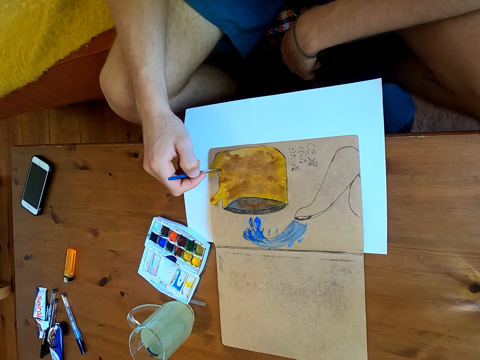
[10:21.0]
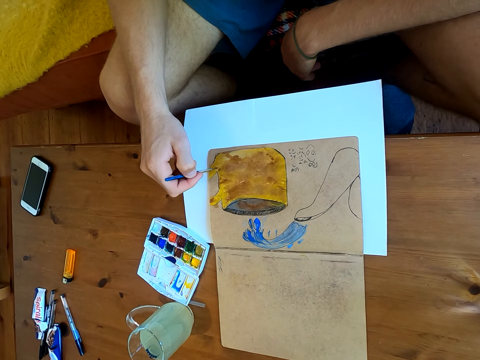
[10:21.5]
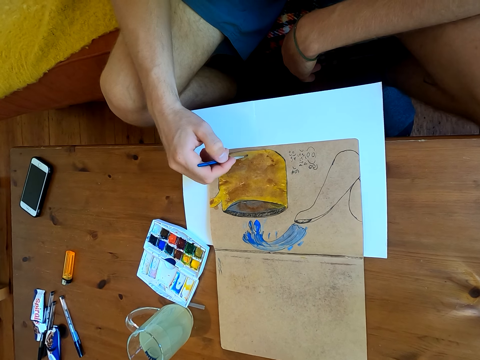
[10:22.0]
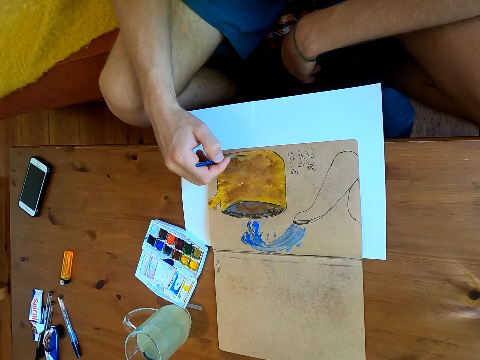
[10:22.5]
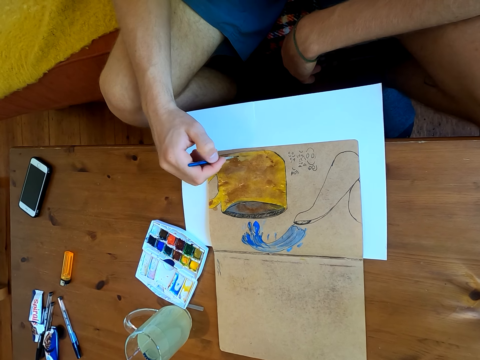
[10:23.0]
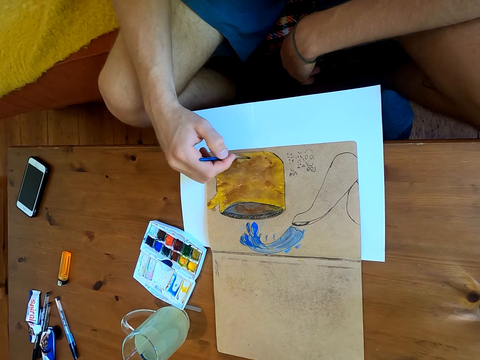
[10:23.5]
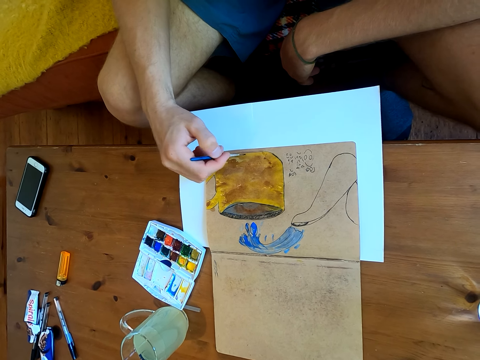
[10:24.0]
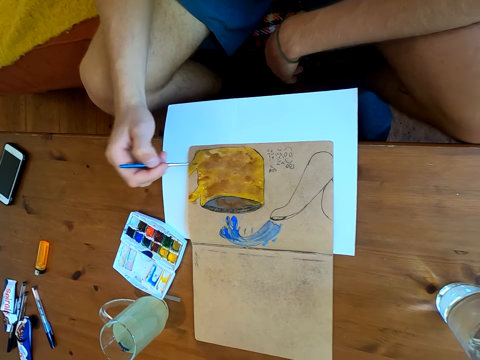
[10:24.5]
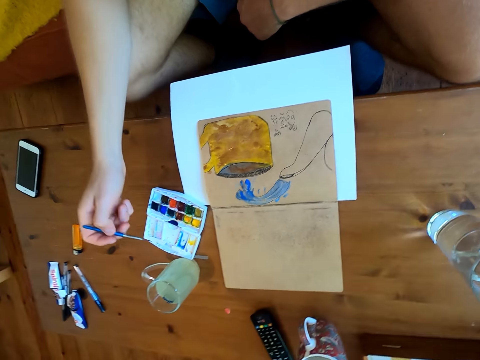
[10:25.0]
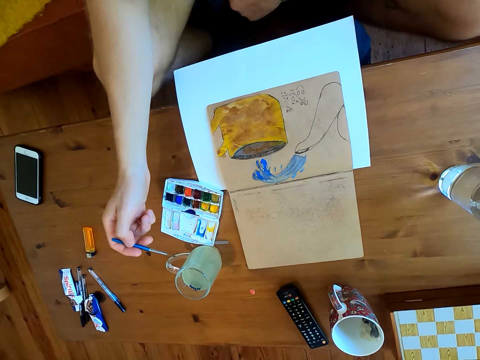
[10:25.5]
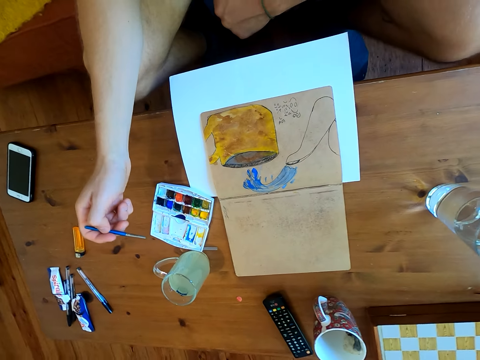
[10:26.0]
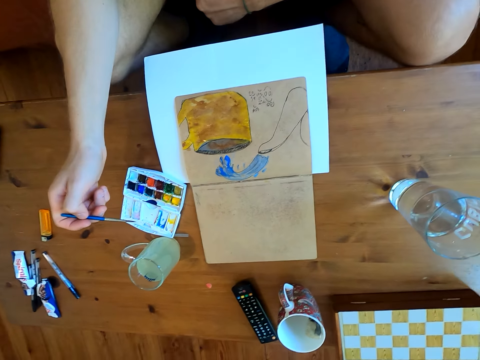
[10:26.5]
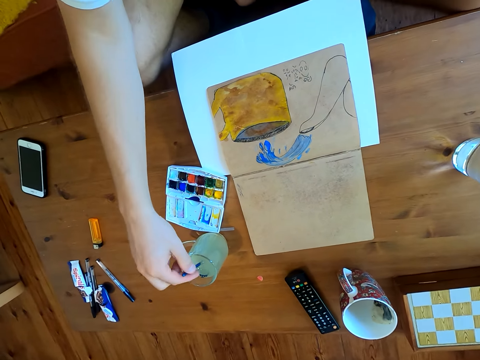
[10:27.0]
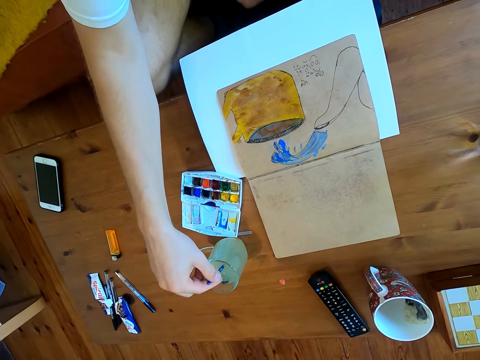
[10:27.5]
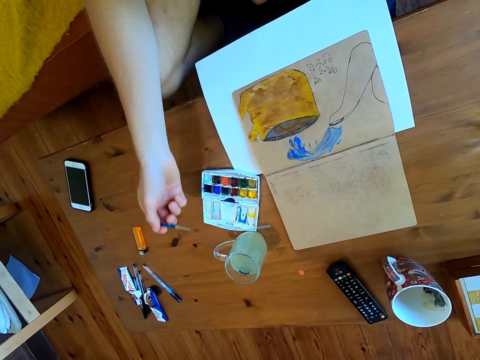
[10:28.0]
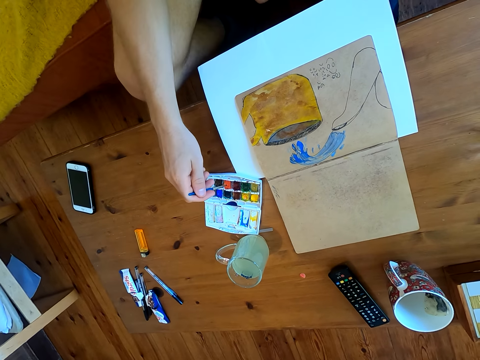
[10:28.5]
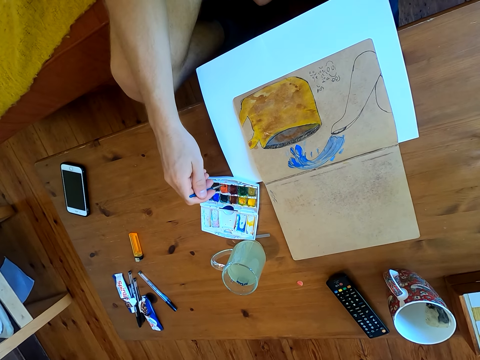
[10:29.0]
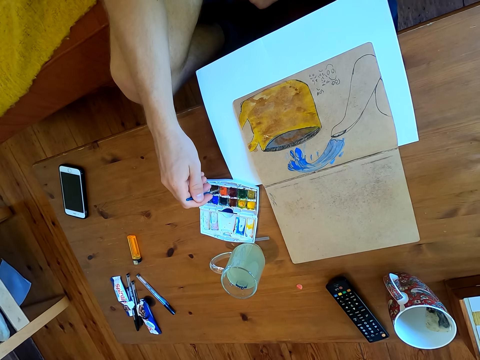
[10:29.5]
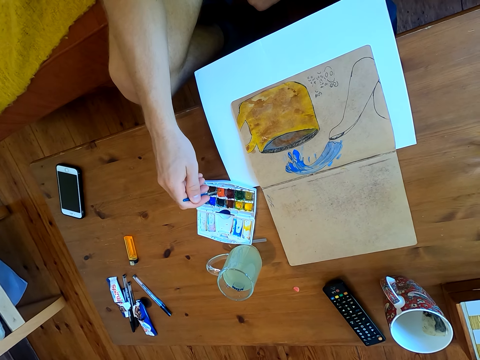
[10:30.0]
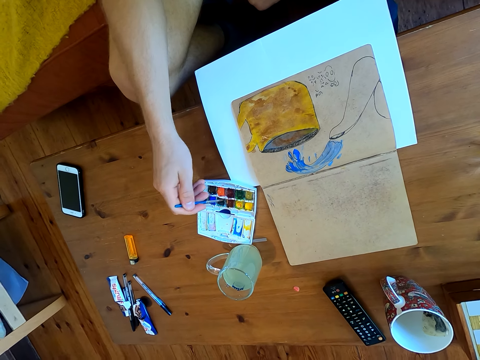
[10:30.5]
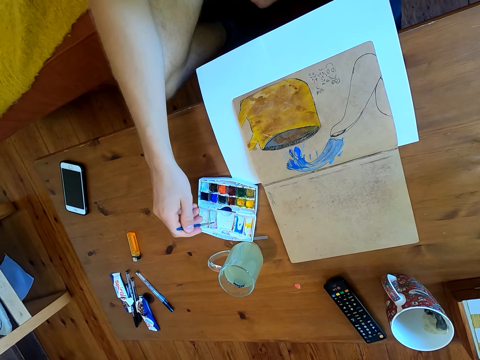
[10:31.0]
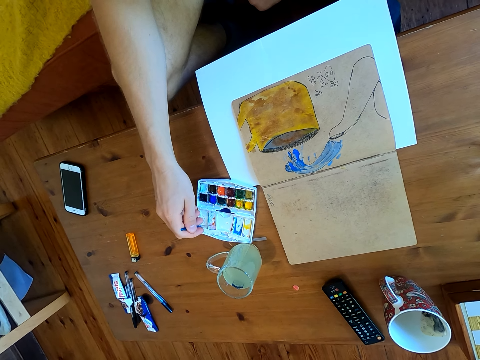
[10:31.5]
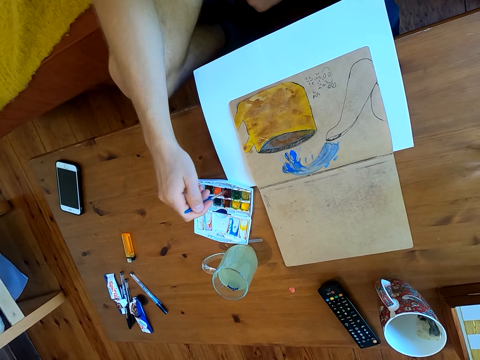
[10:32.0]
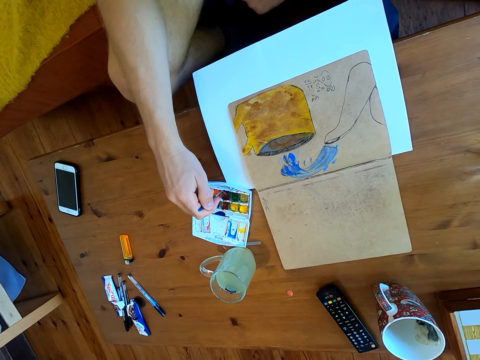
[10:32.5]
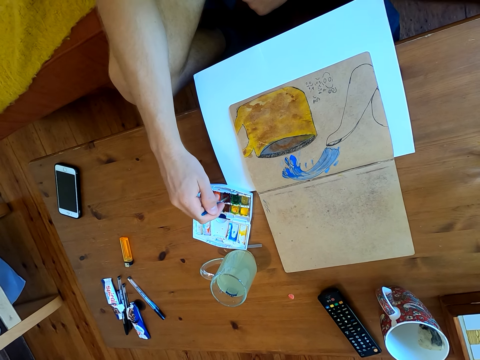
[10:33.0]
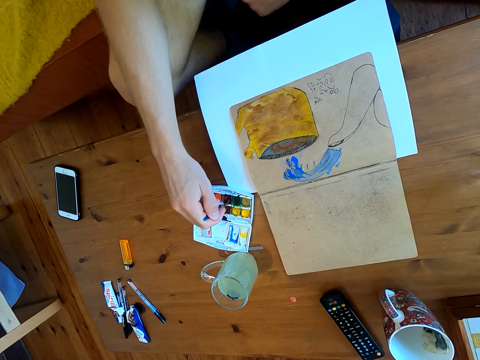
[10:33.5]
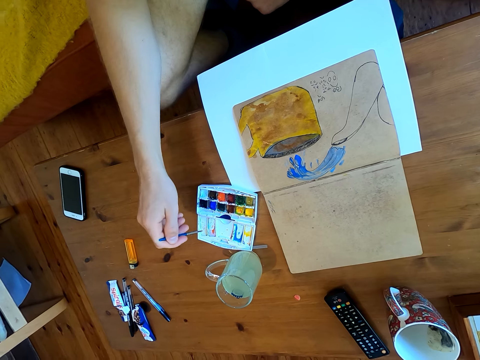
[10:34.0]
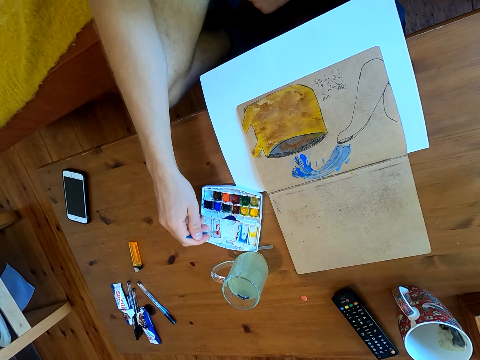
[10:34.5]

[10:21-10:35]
The camera wearer mixes the paints in the paint plate. They dip the brush in a liquid. They immerse the brush in watercolor.

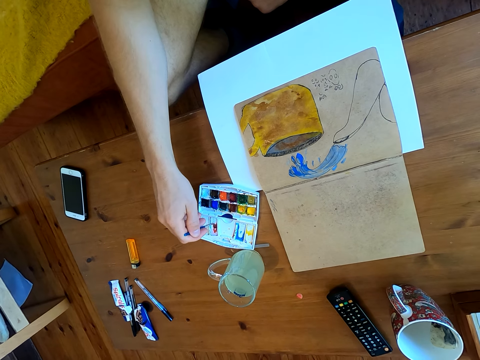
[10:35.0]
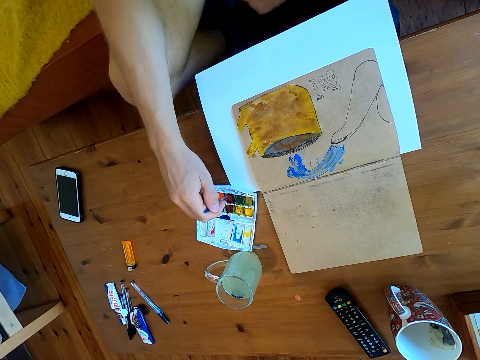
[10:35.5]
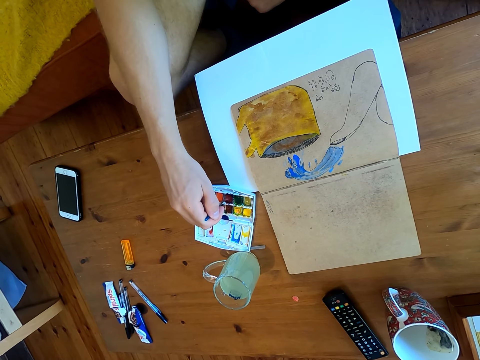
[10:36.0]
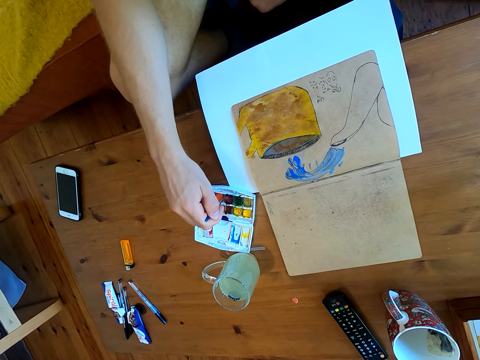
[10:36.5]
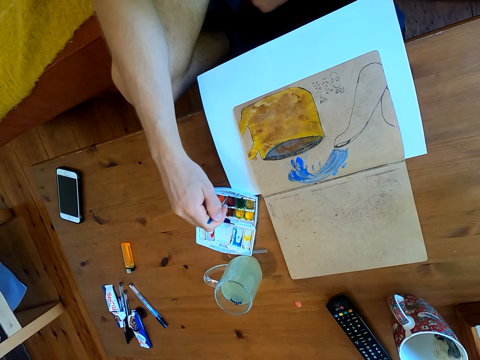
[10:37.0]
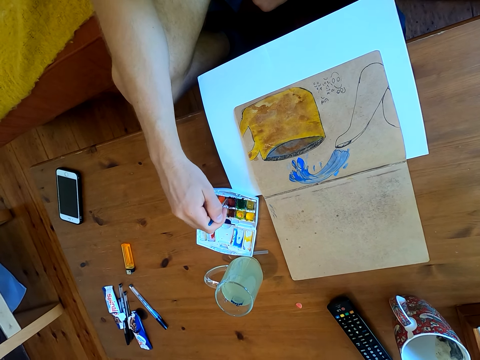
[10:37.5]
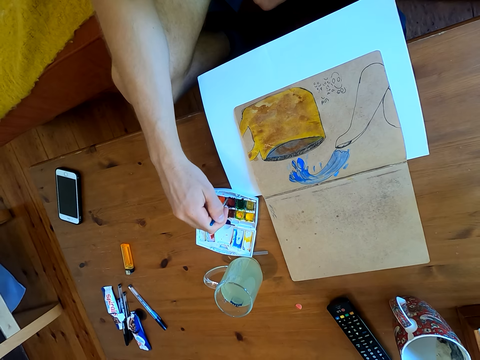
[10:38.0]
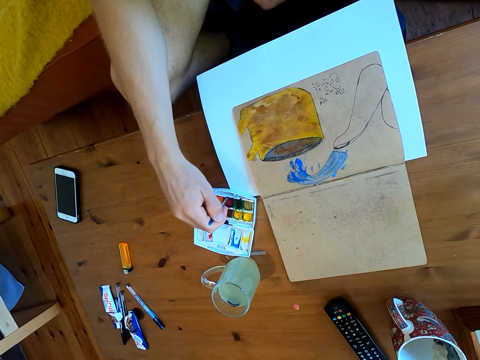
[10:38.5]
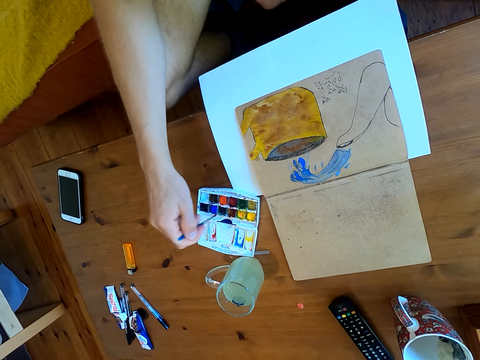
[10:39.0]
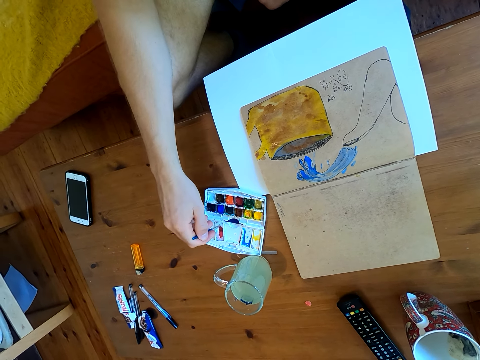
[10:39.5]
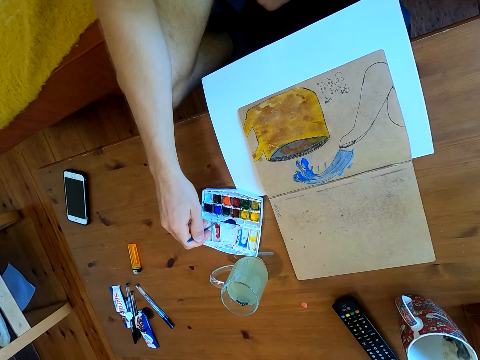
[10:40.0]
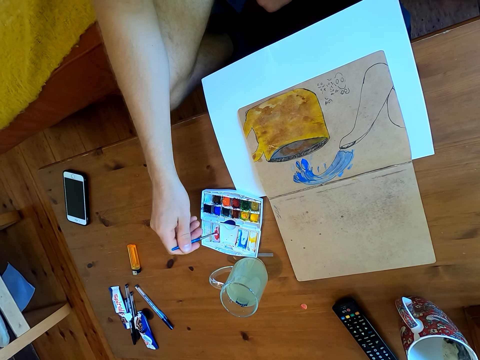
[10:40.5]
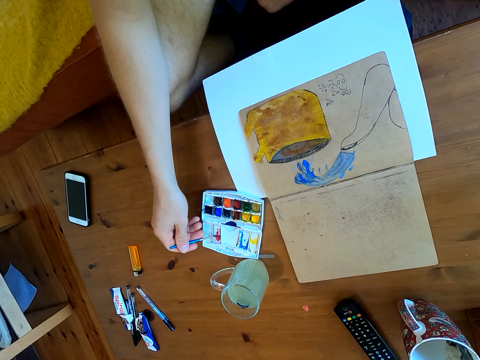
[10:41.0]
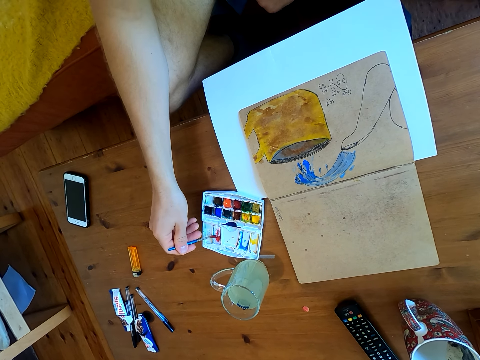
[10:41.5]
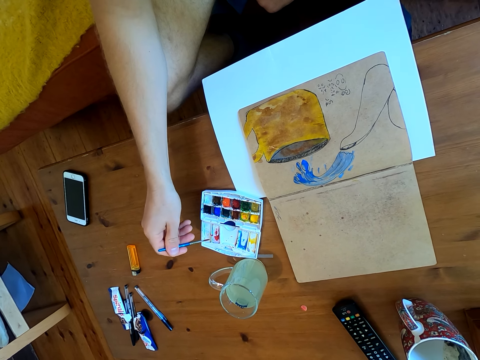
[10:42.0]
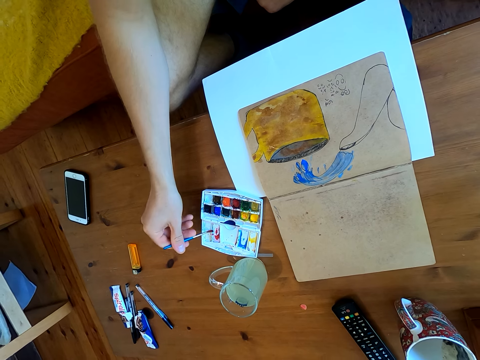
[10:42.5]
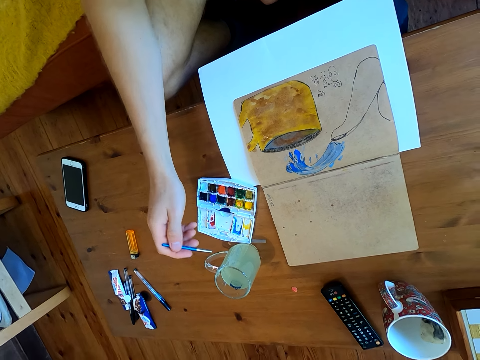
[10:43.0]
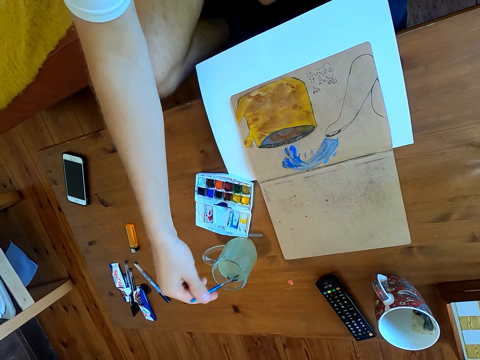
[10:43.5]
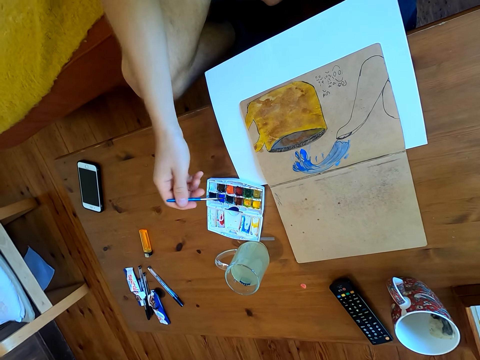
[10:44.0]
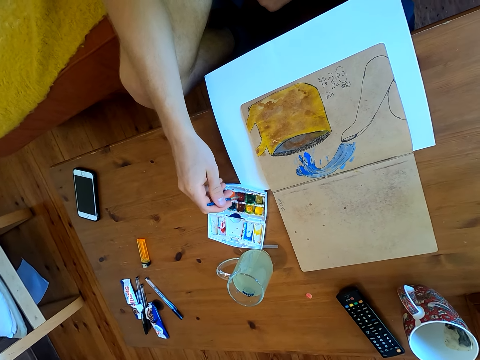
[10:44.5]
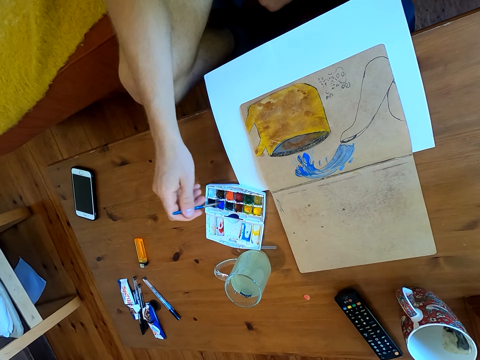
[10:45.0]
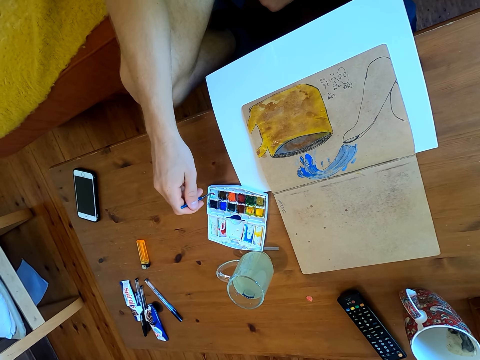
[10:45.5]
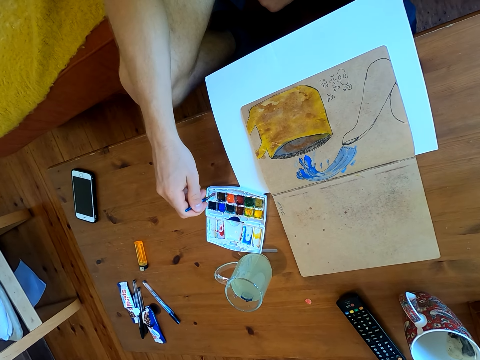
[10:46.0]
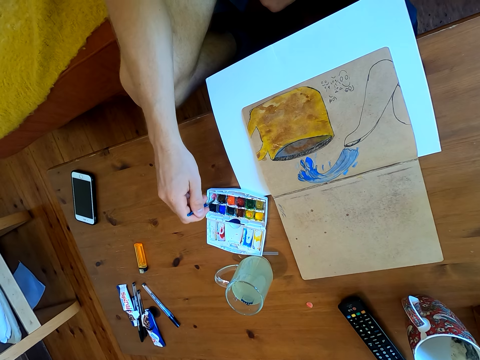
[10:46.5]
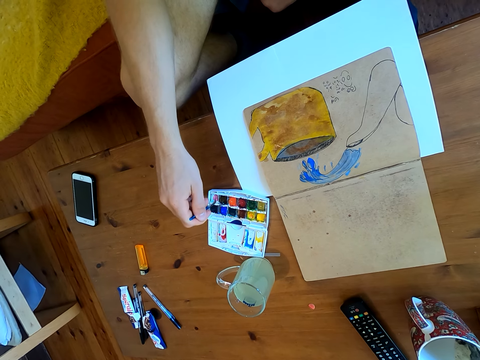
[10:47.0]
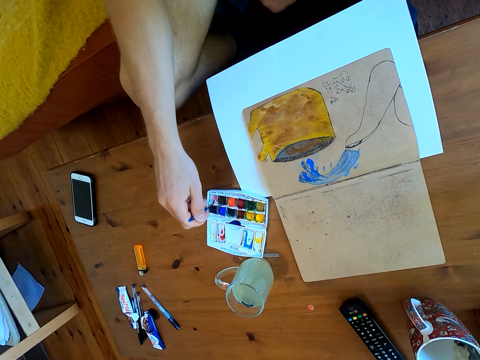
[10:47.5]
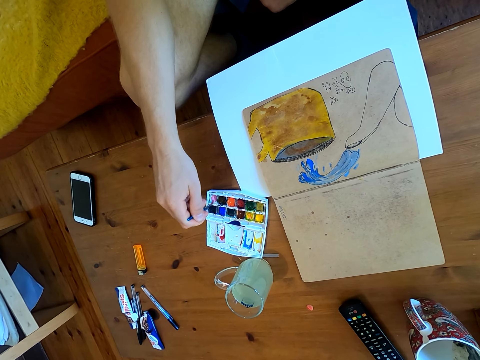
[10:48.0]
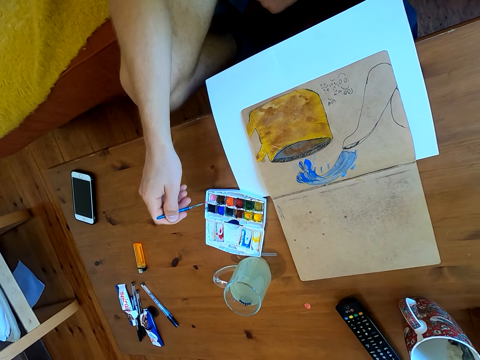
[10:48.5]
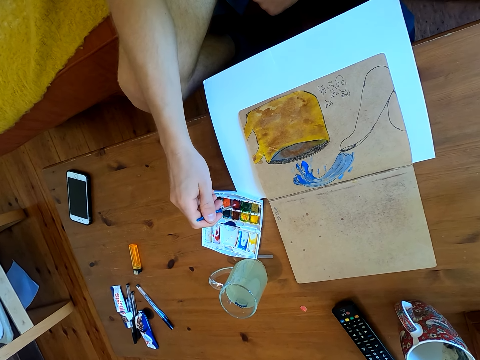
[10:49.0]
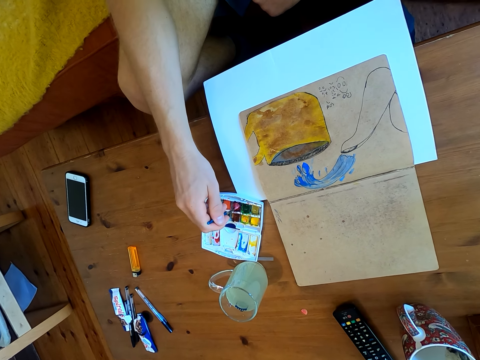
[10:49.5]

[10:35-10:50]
The camera wearer dips the brush in a liquid. They immerse the brush in watercolor.
